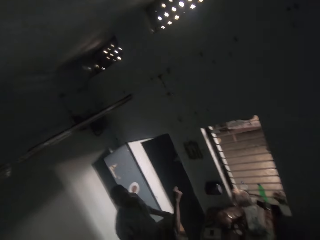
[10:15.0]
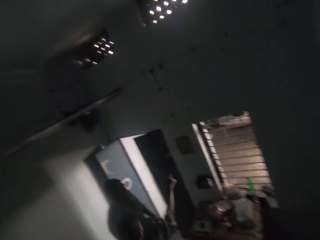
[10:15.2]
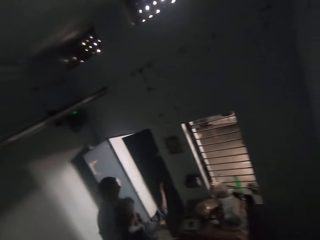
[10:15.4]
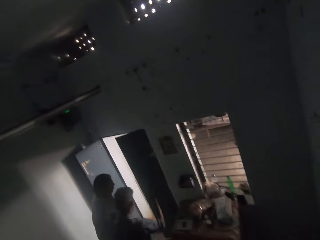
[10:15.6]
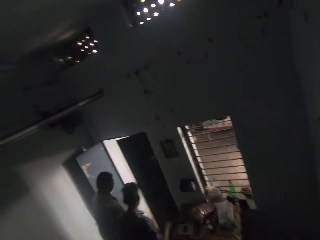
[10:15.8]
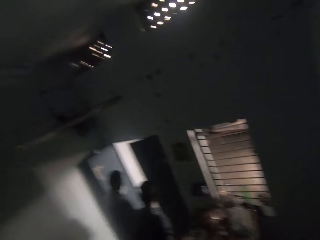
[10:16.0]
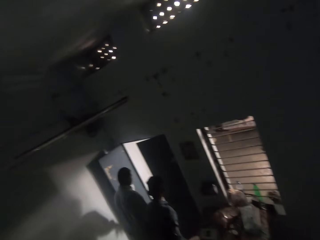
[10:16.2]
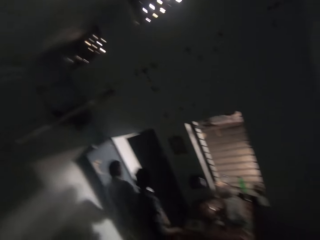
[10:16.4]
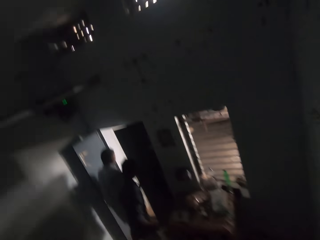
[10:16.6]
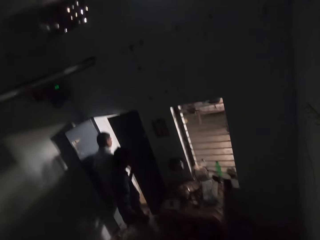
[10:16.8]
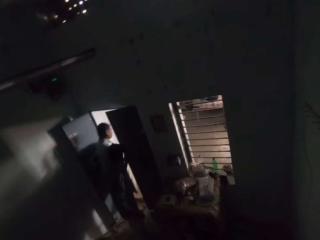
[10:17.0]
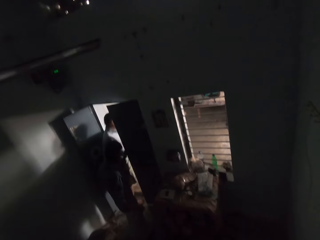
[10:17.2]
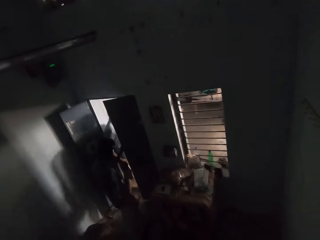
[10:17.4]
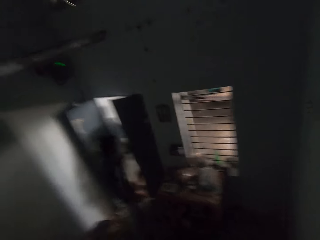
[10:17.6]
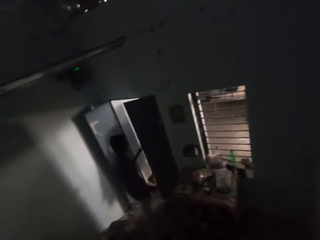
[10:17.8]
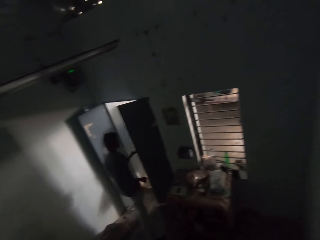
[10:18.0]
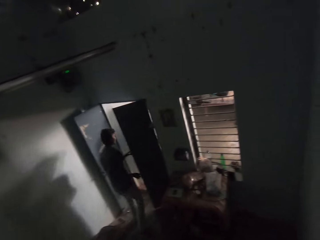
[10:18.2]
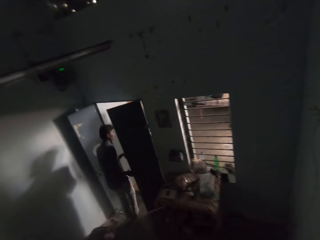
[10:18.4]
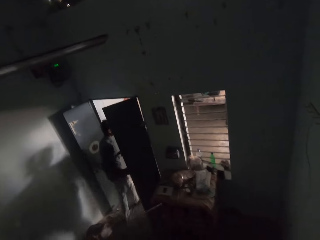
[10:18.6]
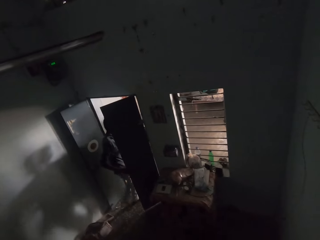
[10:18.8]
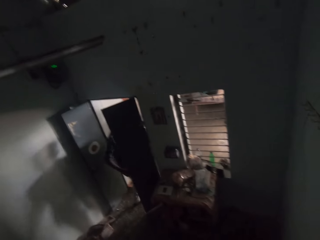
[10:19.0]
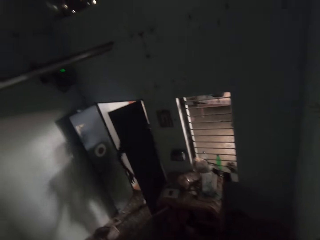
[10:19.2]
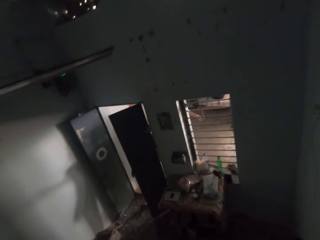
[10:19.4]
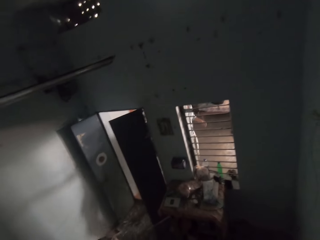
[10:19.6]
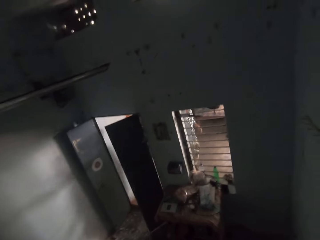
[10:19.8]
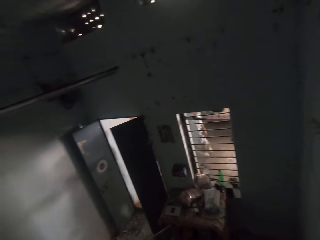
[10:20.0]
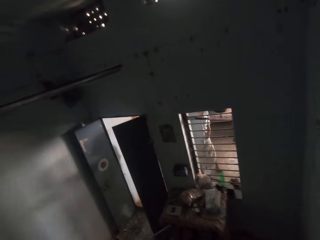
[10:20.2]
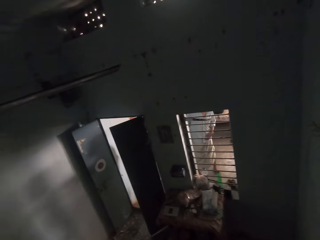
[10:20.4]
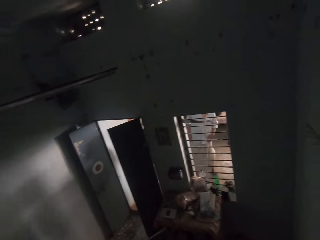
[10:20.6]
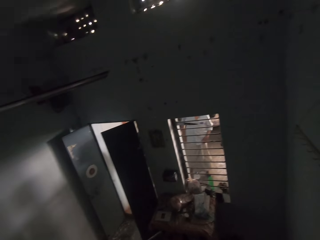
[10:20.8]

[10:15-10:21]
The camera wearer looks around.

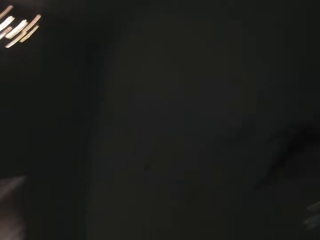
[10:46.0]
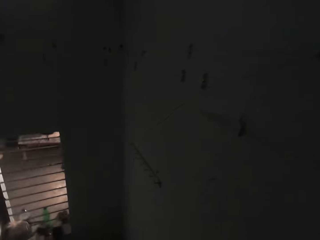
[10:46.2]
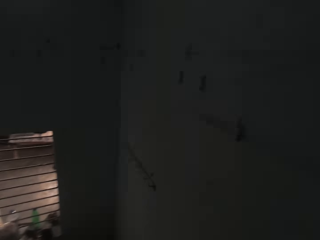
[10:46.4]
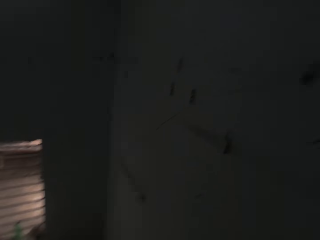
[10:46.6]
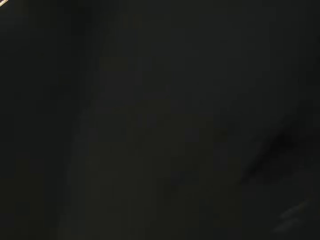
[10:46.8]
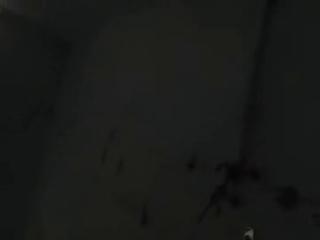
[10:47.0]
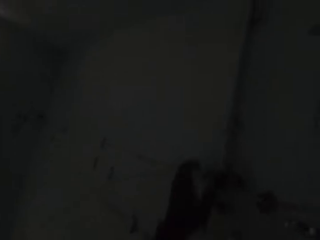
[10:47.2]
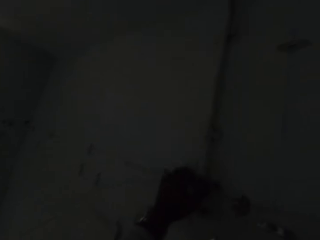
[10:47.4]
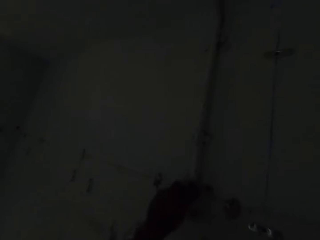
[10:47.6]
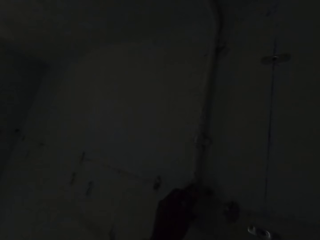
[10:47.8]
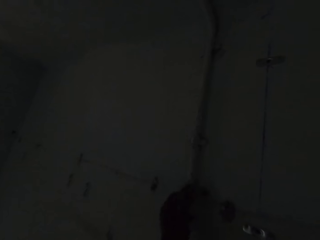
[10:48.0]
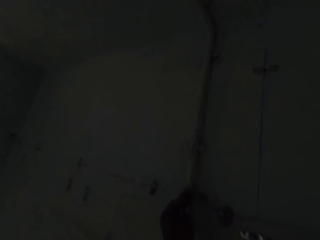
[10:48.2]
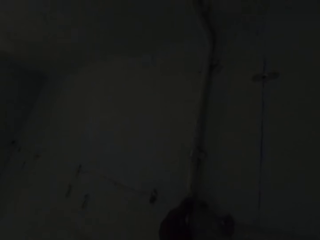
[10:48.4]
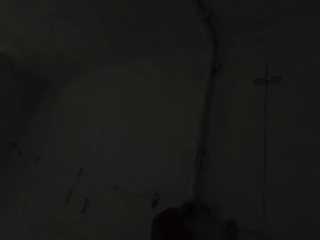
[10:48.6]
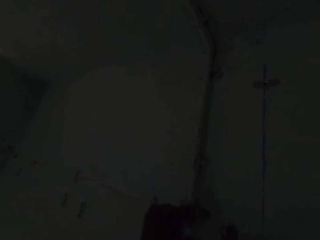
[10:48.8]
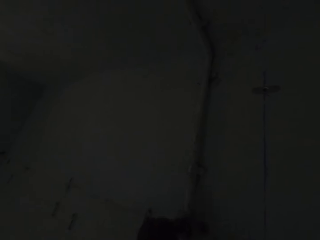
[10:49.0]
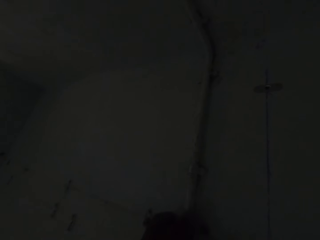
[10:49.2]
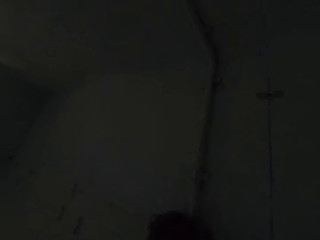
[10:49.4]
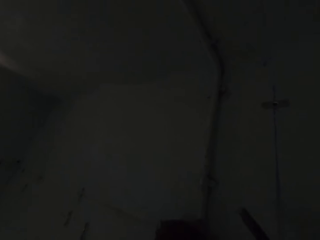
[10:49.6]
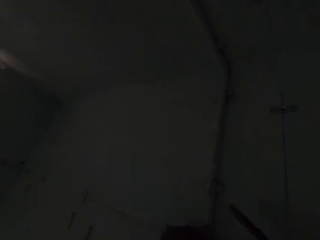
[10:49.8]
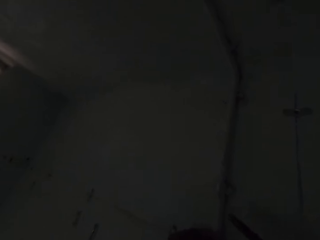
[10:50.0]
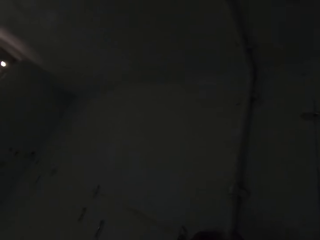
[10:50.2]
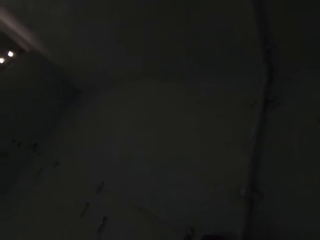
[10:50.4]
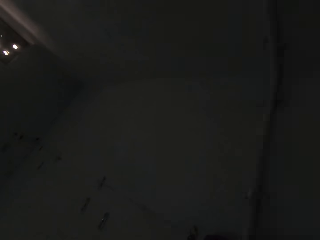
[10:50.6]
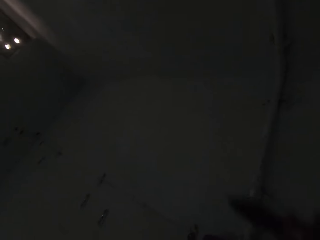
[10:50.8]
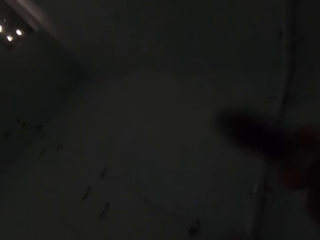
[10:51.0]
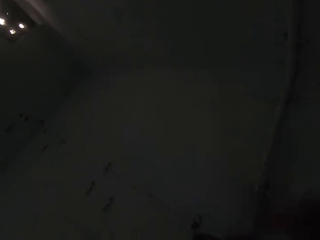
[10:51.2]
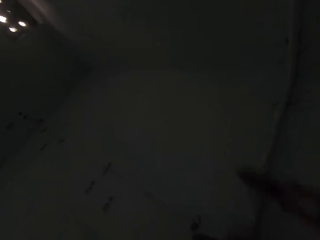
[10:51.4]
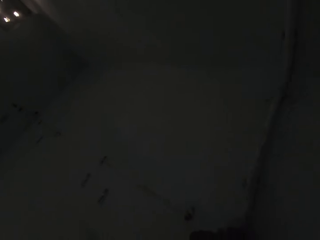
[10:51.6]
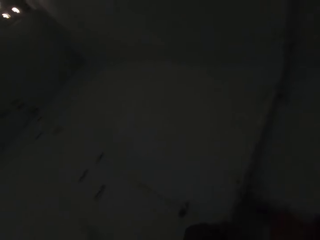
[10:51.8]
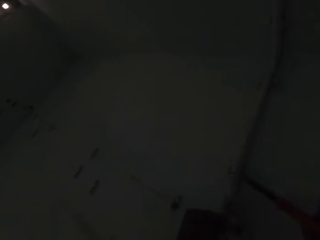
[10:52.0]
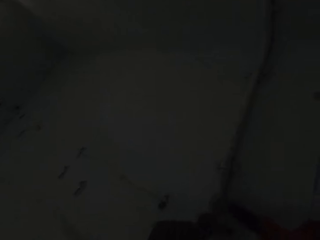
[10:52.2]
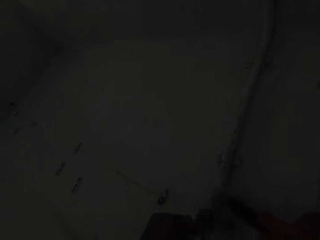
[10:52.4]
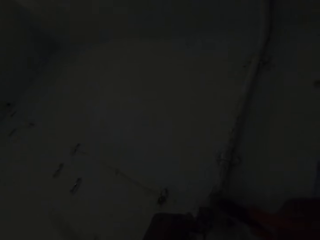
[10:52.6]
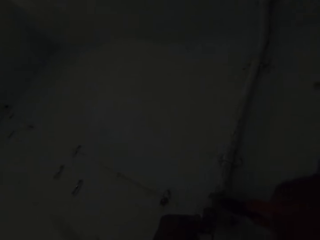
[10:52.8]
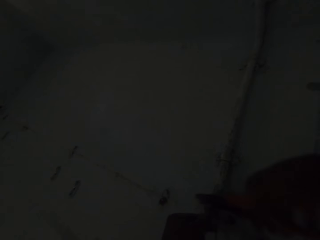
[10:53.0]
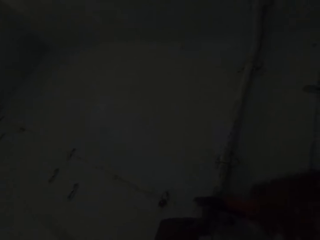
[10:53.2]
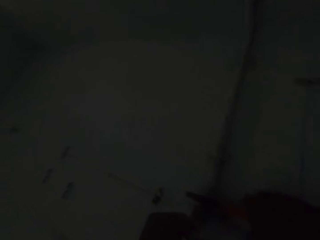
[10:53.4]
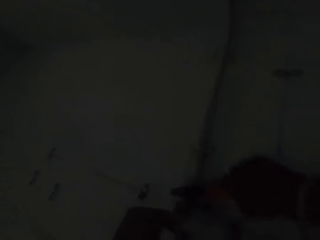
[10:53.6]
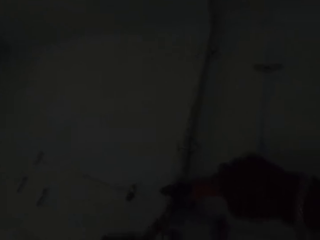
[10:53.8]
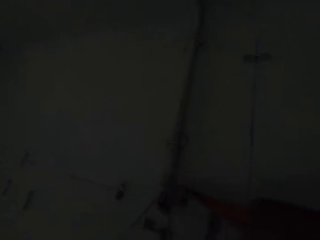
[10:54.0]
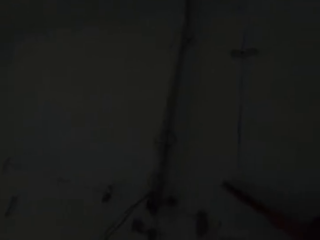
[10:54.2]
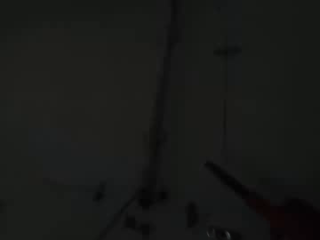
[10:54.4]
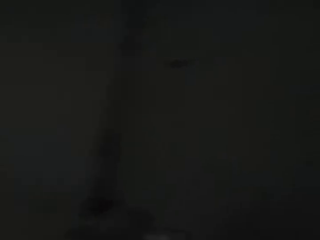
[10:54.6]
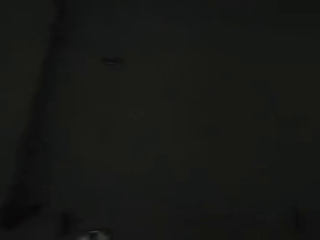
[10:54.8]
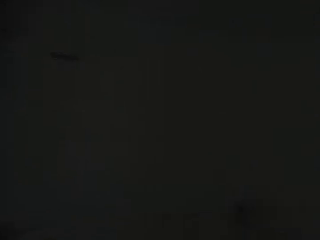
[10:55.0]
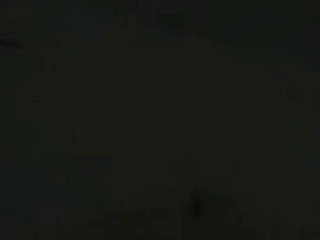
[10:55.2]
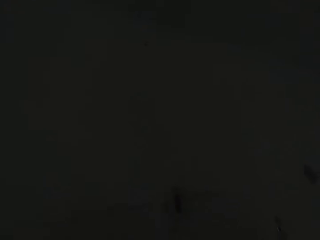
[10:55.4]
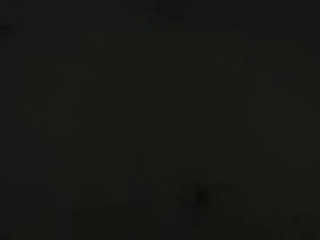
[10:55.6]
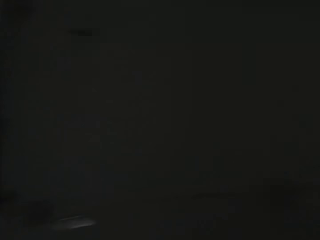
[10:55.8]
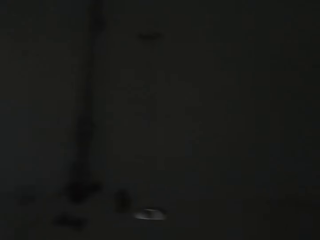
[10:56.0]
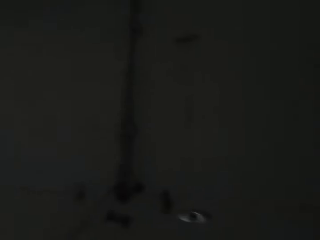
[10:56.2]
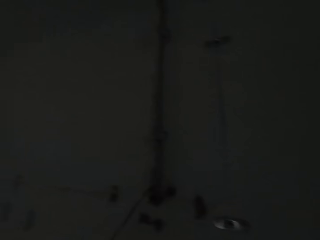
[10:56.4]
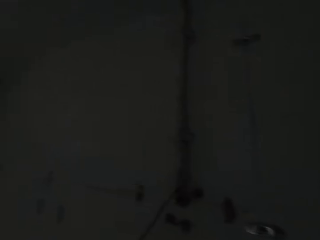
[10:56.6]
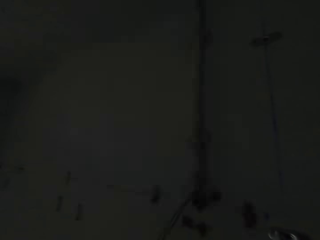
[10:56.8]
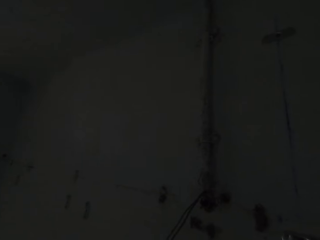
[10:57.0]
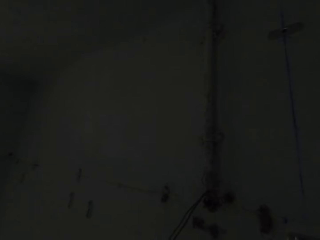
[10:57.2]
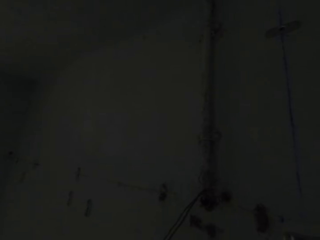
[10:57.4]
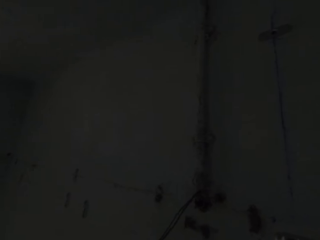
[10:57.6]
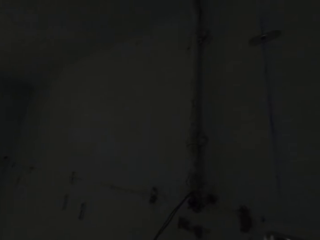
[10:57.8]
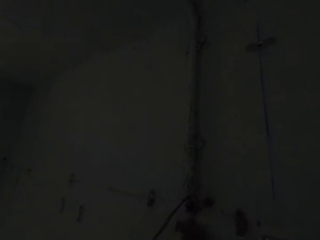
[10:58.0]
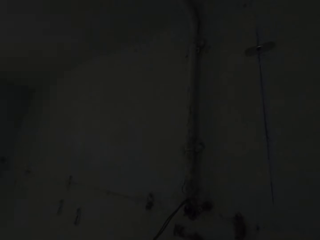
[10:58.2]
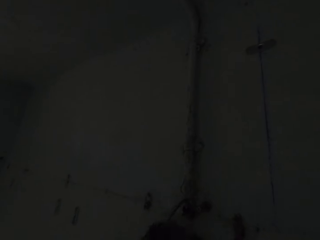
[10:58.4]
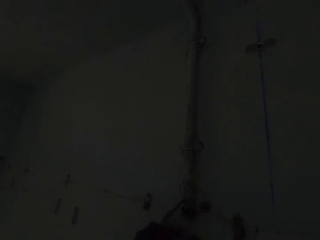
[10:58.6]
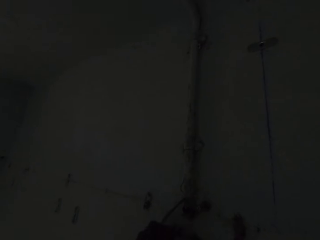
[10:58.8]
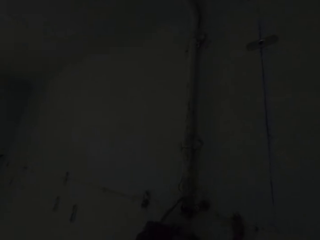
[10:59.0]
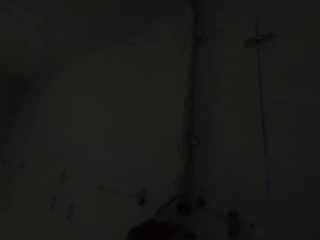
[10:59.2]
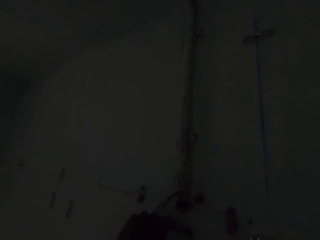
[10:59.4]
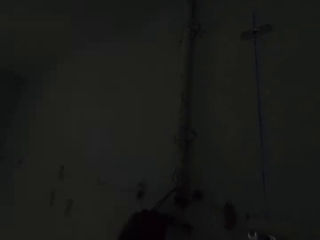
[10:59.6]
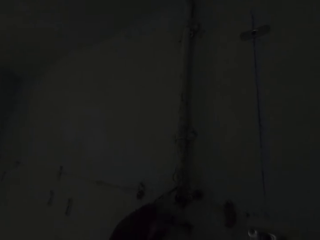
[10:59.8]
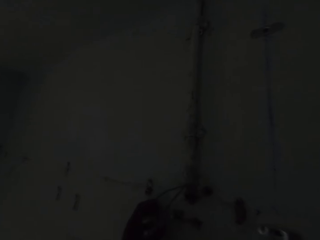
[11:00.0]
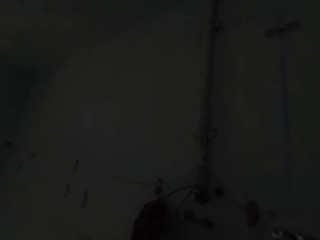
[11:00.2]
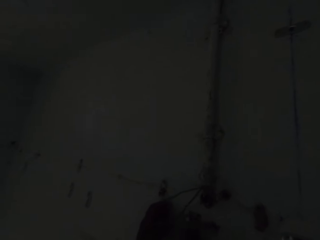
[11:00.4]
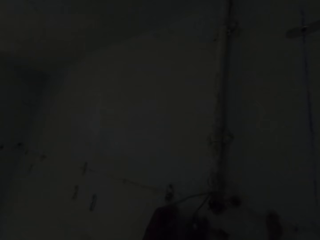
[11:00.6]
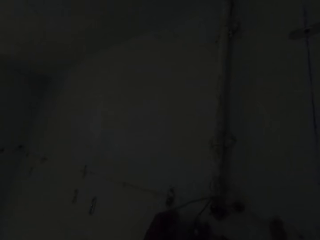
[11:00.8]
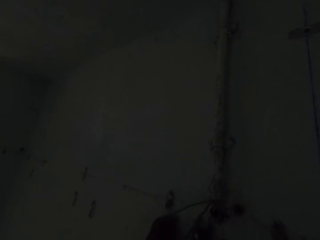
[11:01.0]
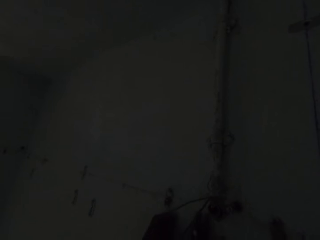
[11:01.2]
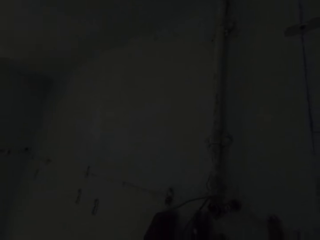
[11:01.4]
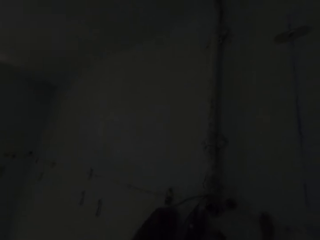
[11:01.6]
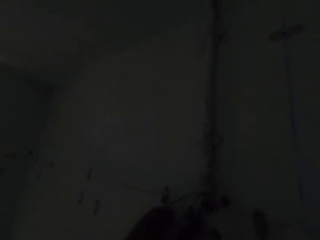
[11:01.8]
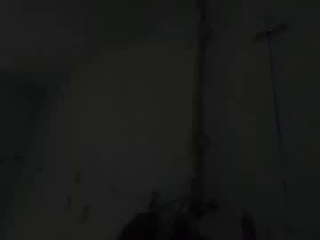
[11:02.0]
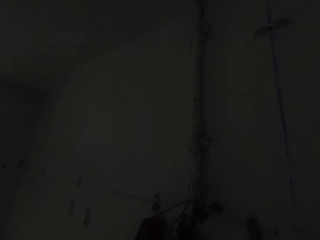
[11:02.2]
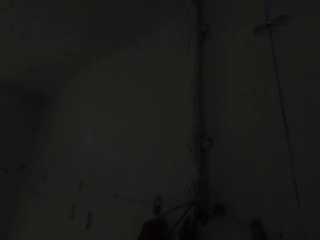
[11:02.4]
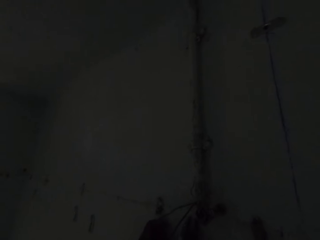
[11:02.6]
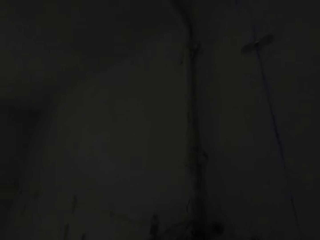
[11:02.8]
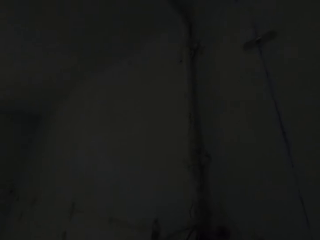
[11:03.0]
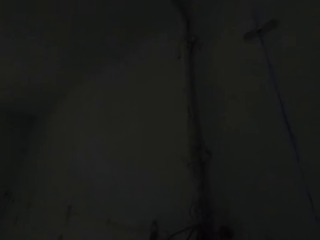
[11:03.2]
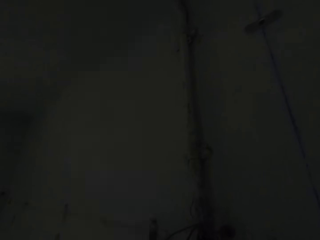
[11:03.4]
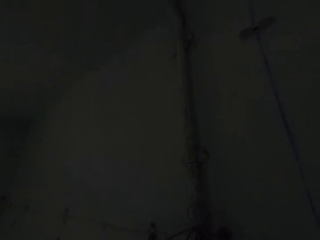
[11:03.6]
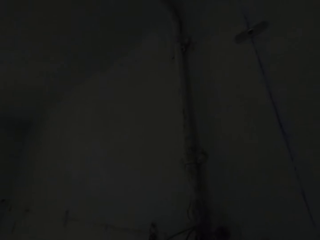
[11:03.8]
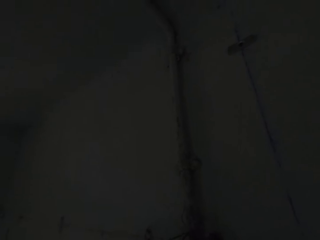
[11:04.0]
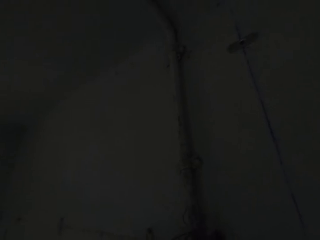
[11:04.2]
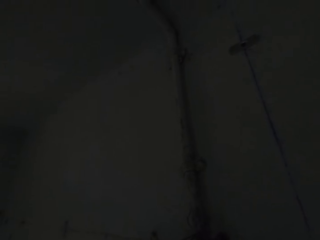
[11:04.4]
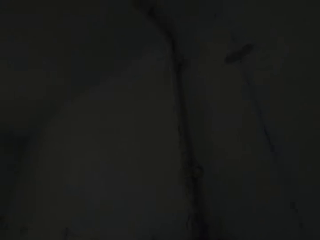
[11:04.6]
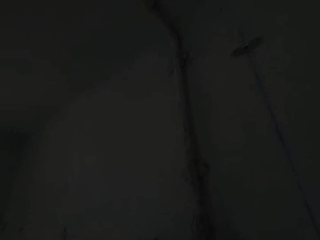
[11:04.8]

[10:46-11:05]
The camera wearer fixes the electric cables. They pull the wire. They hit the electric socket with the pliers. They shake something. They fix the electric cables. They remove the wire with something. They look around. They hold the wire. They cut the wire.
